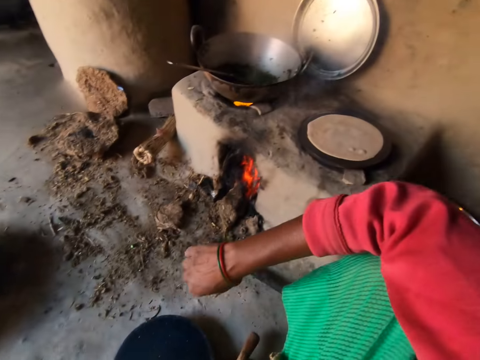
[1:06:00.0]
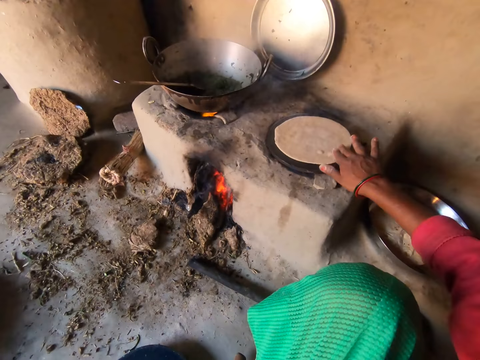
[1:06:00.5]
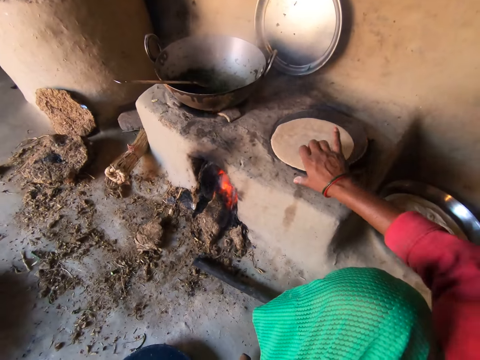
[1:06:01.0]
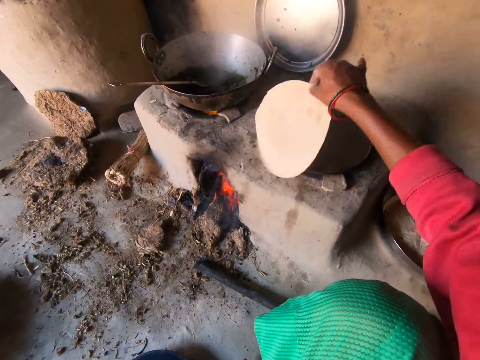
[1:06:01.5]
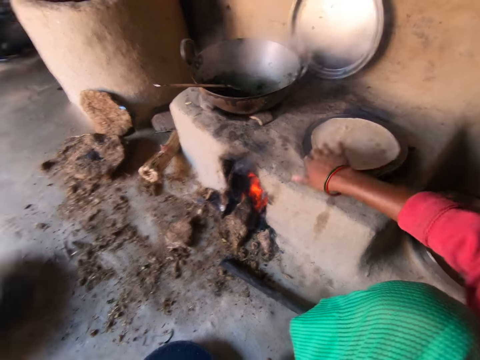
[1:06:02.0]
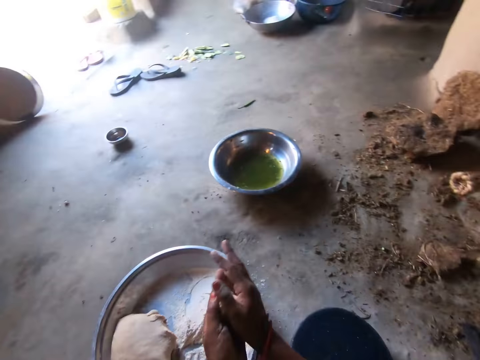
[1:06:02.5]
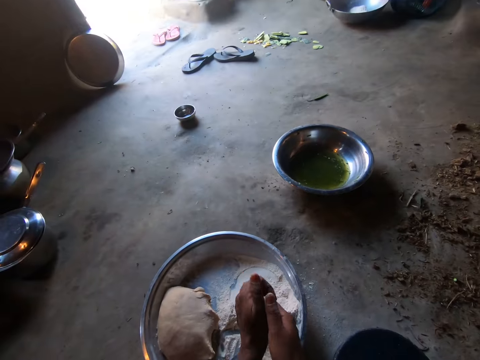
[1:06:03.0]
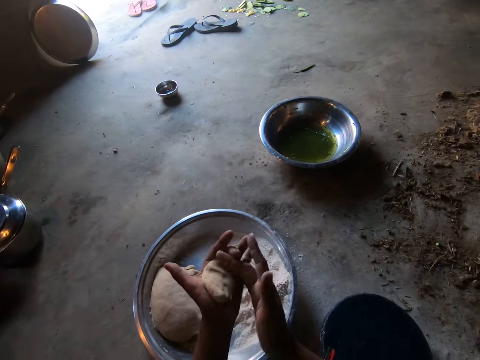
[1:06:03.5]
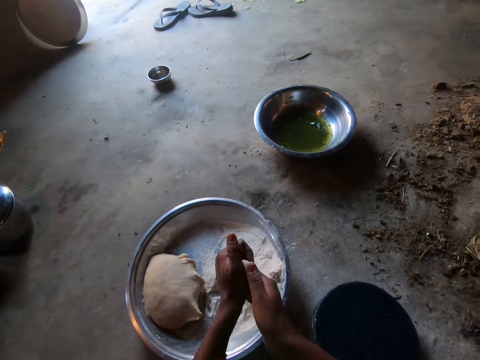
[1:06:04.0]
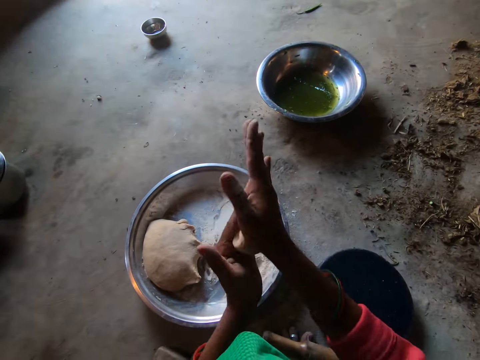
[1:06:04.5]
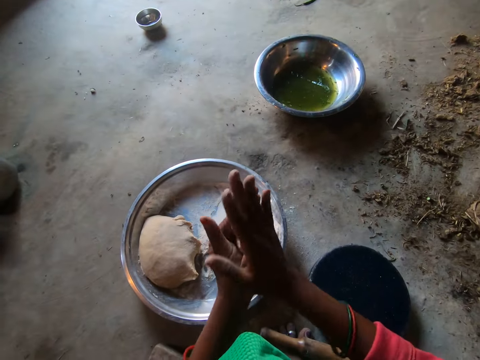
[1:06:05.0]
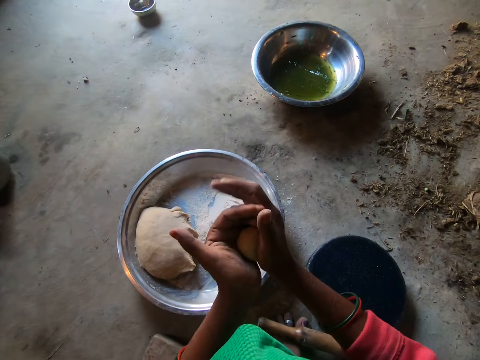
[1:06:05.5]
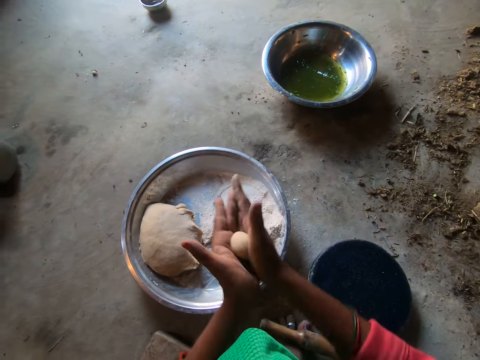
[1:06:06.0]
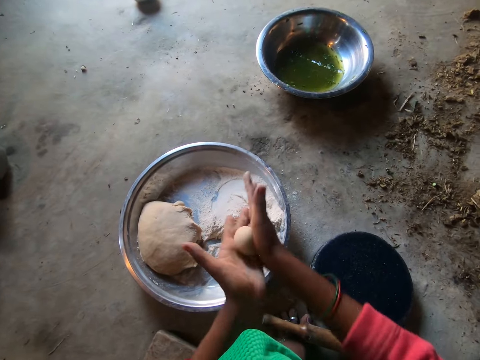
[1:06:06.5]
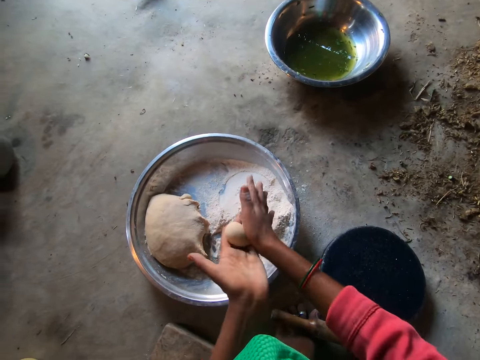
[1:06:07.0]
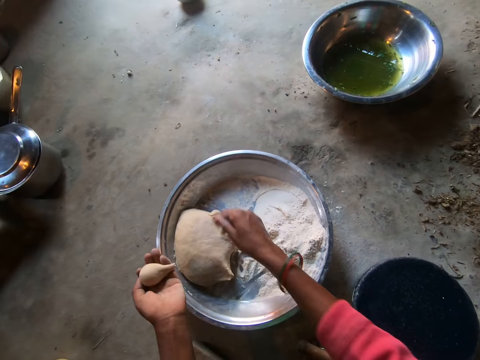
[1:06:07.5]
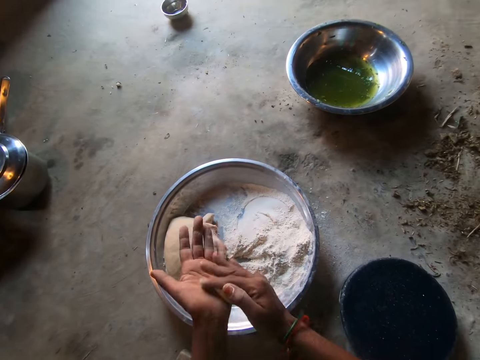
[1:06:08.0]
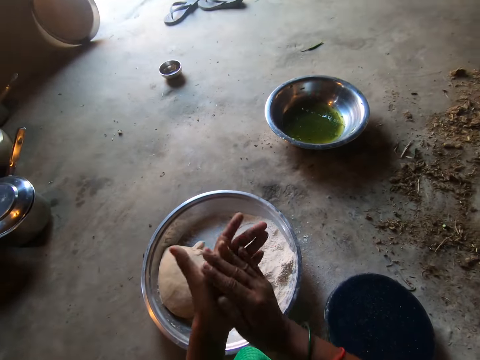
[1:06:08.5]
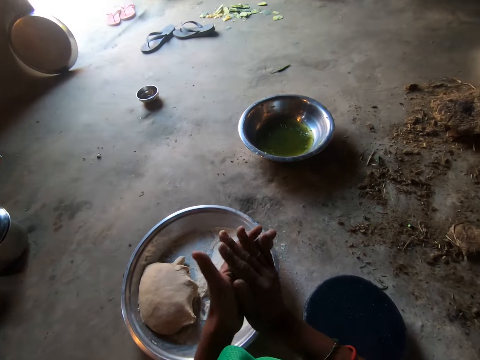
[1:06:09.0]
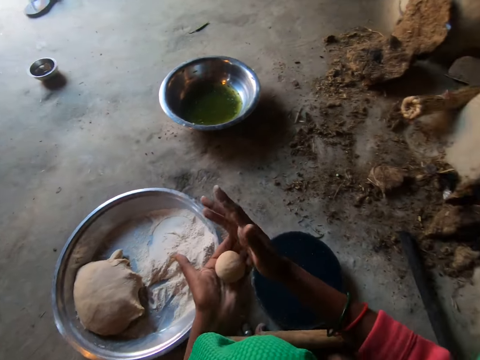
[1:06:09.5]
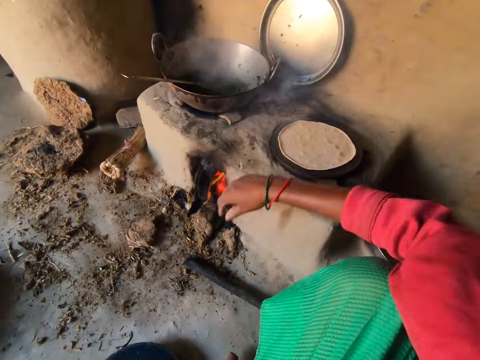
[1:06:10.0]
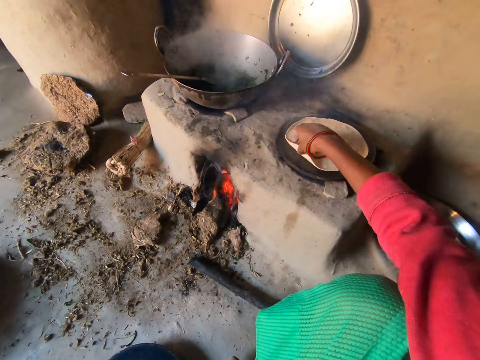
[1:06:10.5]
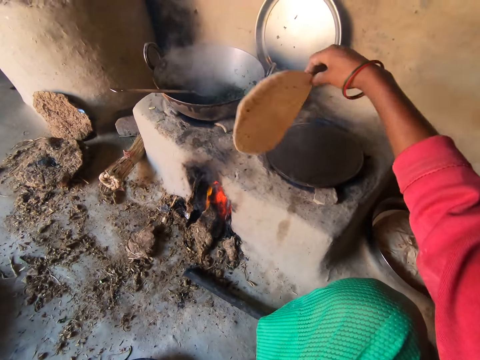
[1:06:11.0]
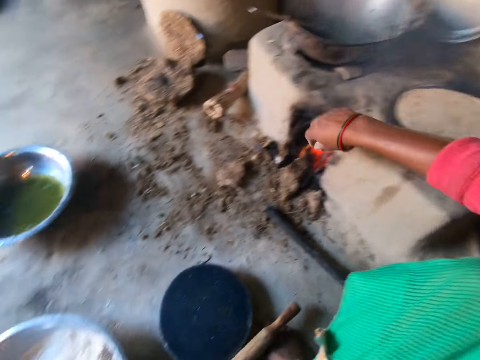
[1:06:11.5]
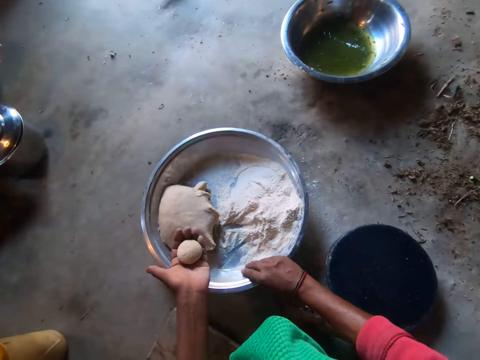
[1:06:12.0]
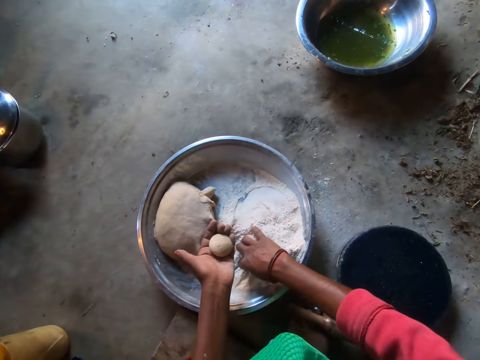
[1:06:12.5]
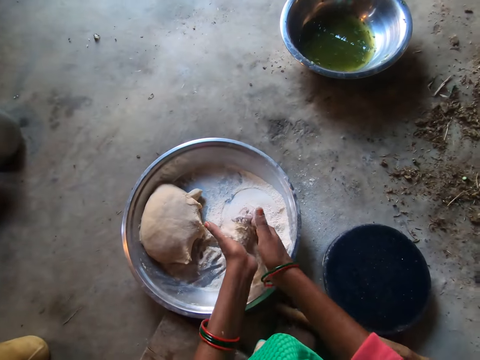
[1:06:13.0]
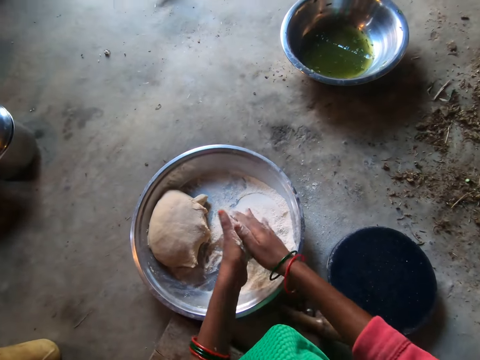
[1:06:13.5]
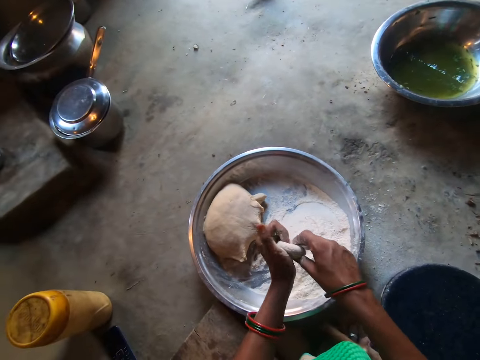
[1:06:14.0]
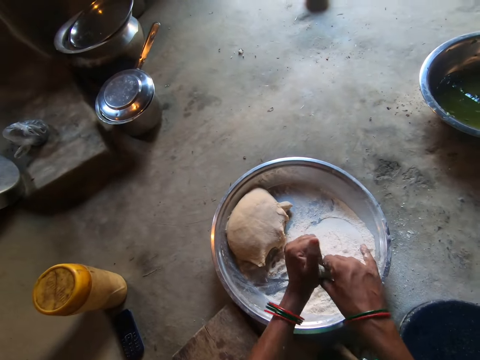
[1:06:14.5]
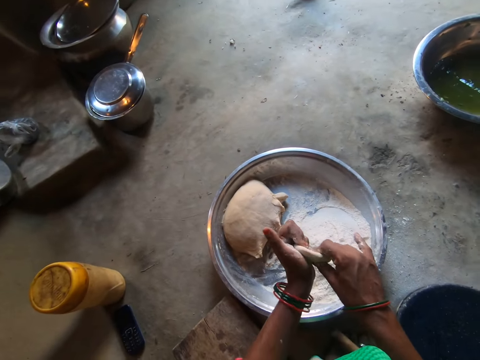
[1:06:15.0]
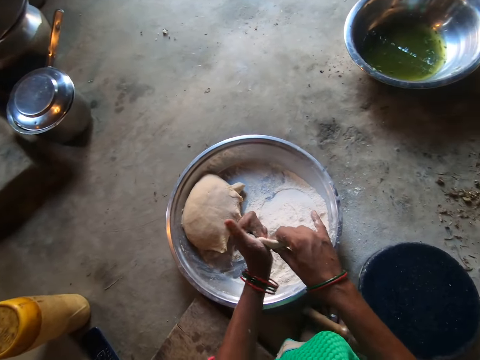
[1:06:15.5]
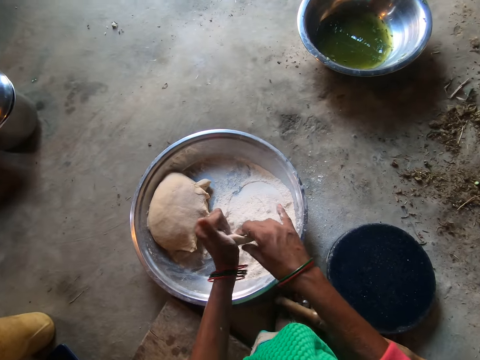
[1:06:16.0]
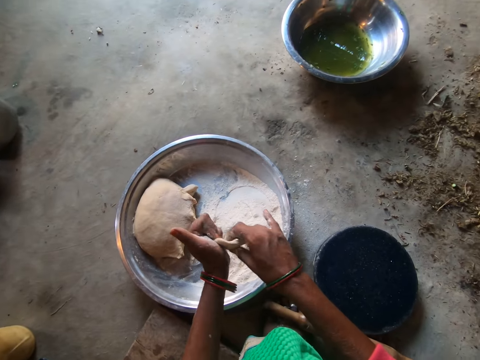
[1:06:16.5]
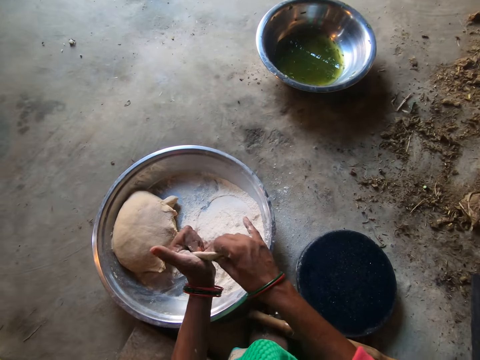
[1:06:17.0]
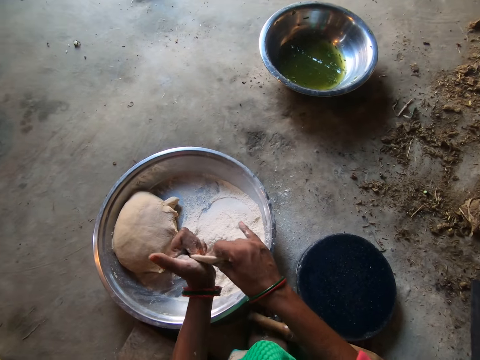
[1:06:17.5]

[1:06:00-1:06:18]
The camera wearer transfers the dough to her left hand. She turns over the dough on the hot plate with her right hand. She turns it over again. She rolls the dough in her palms. She drops some dough into the basin with her right hand. She rolls the dough in her palms. She turns over the dough on the hot plate with her right hand. She kneads the dough with both hands. She puts flour on the dough. She rolls the dough round with her hands.

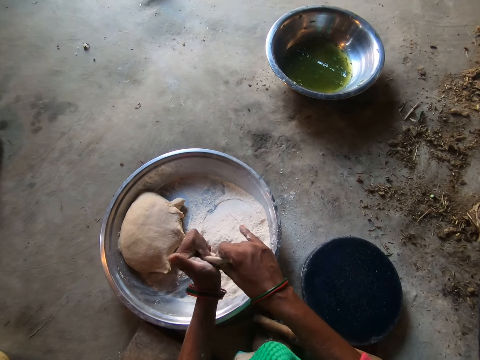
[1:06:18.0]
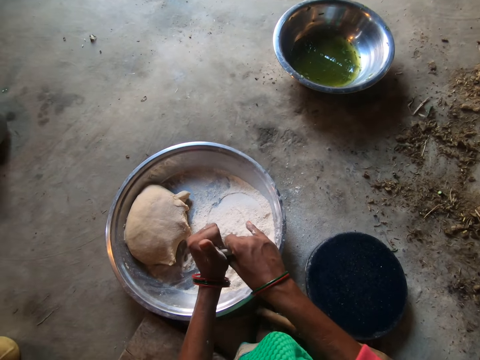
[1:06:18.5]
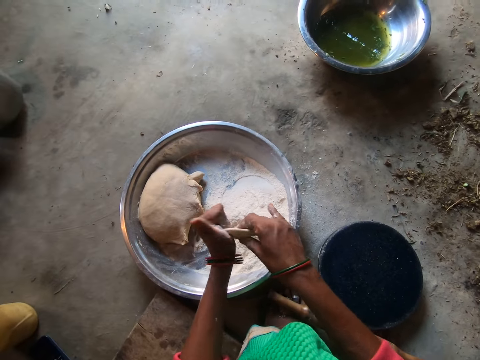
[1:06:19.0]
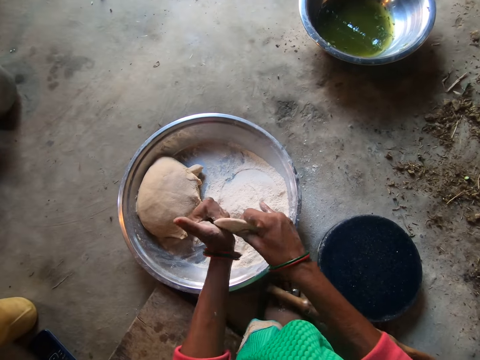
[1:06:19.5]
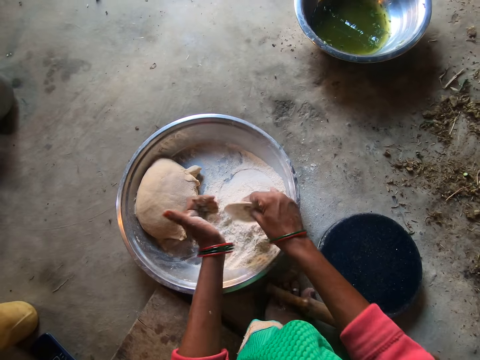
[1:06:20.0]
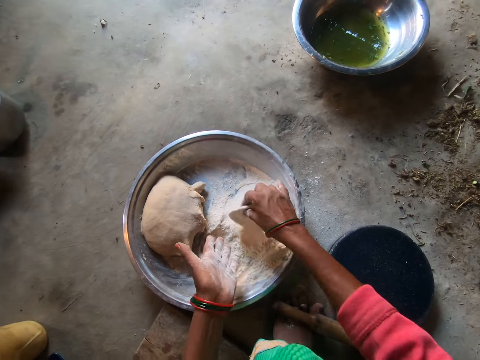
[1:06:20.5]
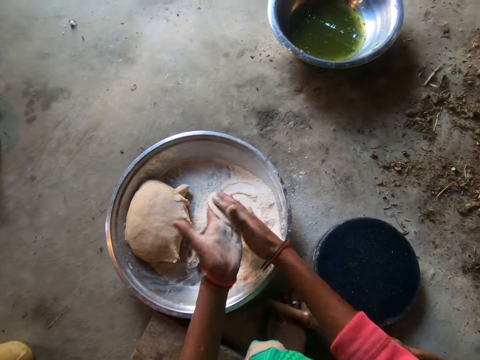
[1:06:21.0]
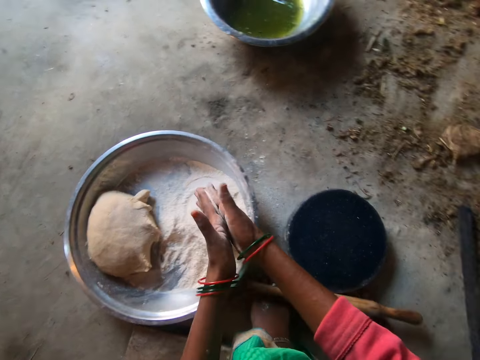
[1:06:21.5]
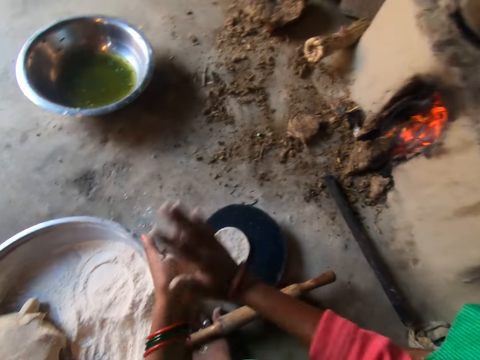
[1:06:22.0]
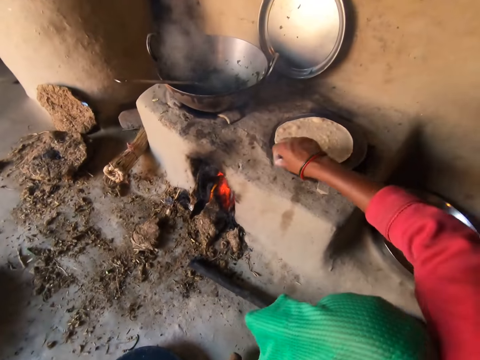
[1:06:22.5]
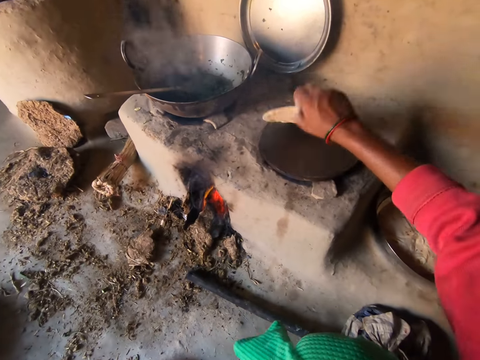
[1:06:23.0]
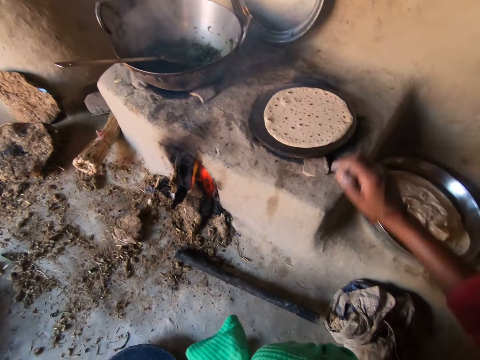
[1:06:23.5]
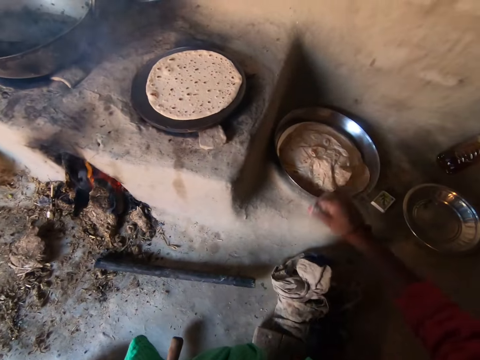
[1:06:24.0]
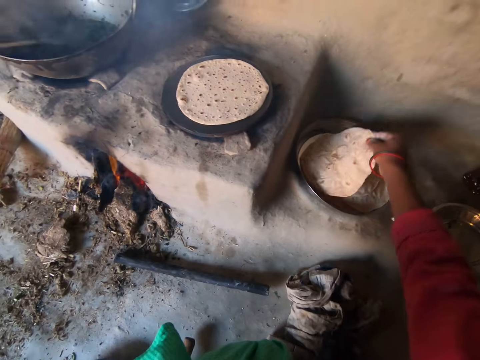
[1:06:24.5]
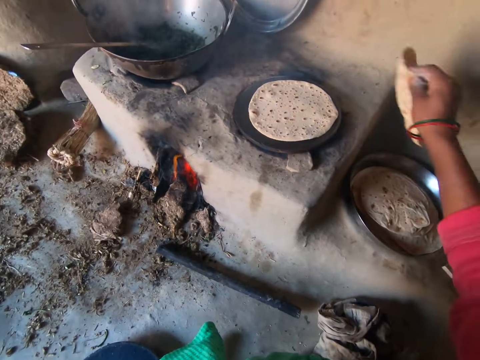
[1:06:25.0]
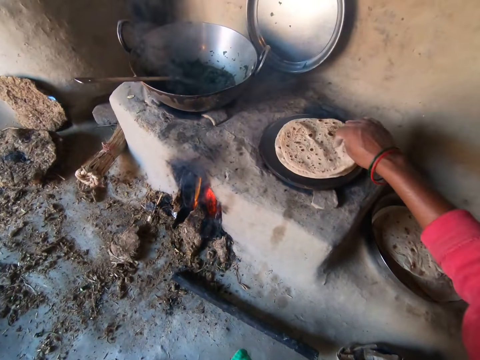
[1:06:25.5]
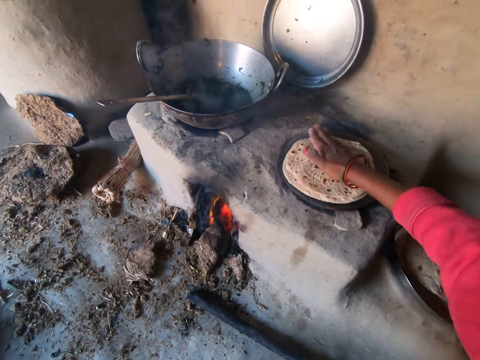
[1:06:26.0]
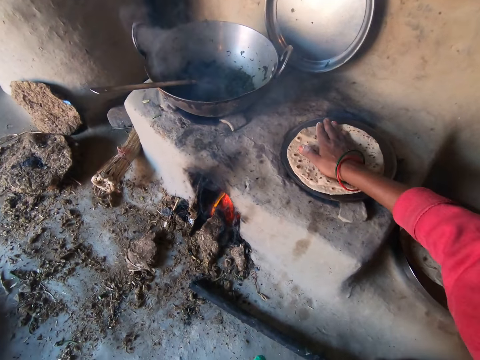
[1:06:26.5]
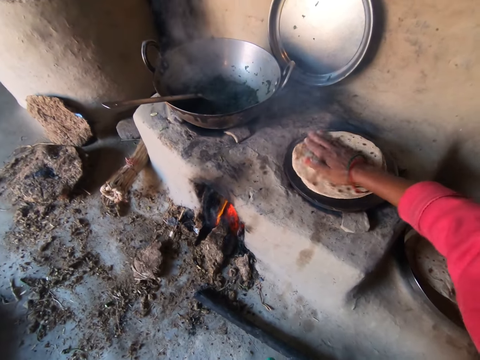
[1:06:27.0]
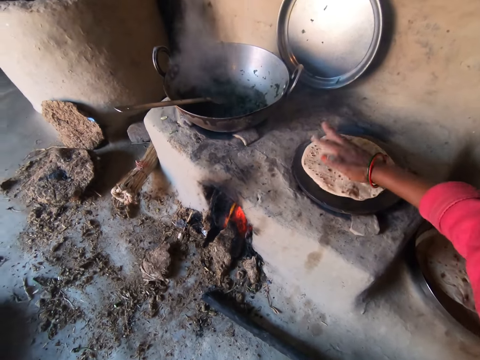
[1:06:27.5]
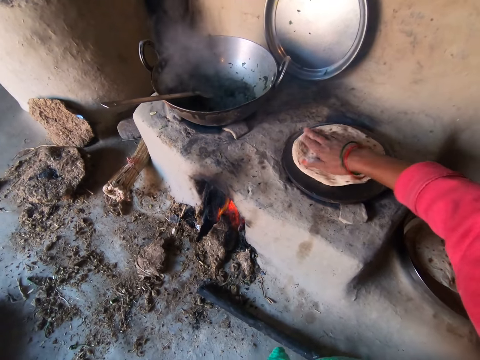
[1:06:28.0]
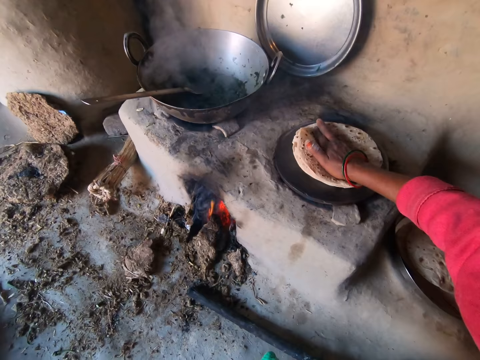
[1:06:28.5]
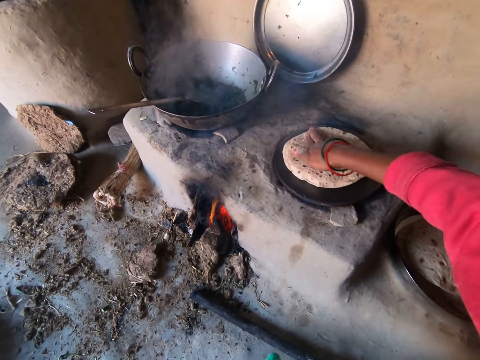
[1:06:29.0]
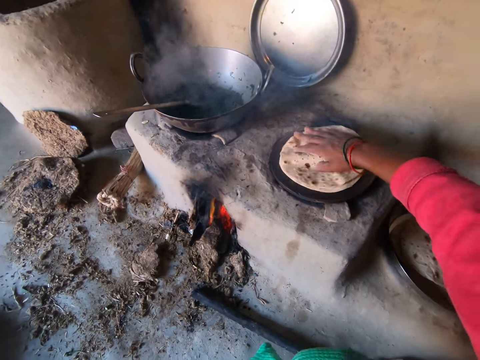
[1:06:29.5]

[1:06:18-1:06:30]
The camera wearer drops the dough on the pan with both hands. She dusts her hands. She turns over the dough on the hot plate with her right hand. She touches the rag on the floor with her right hand. She picks up a chapati from the tray with her right hand. She places the chapati on top of the dough on the hot plate. She rotates the chapati on the hot plate with her right hand.
